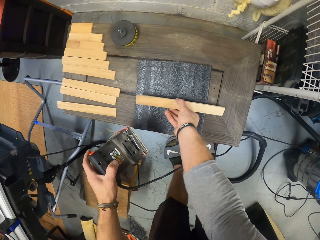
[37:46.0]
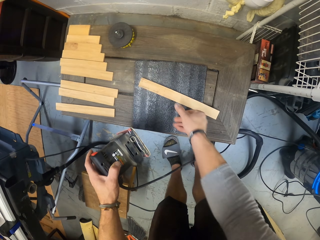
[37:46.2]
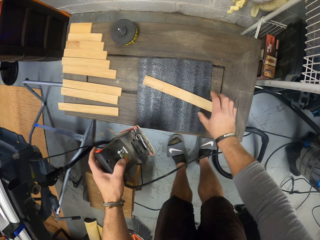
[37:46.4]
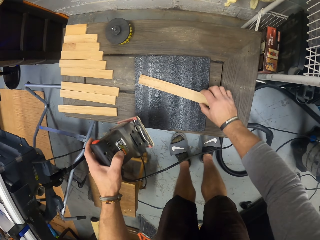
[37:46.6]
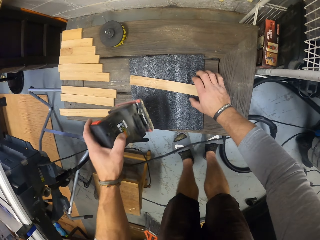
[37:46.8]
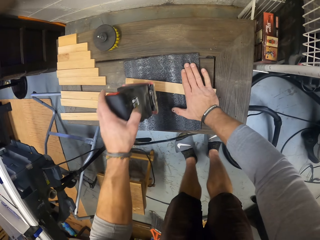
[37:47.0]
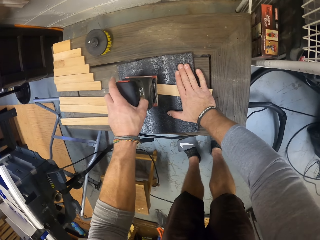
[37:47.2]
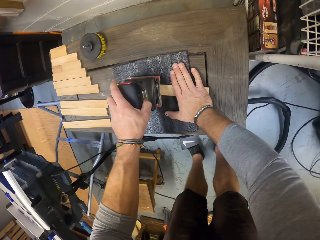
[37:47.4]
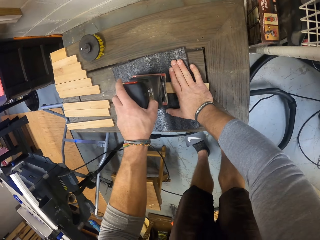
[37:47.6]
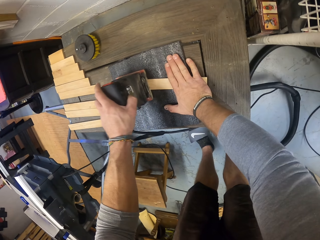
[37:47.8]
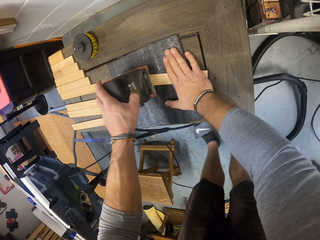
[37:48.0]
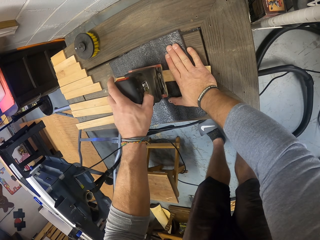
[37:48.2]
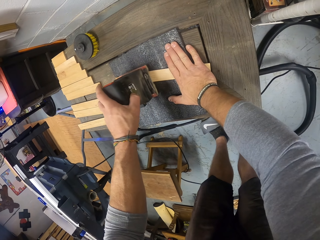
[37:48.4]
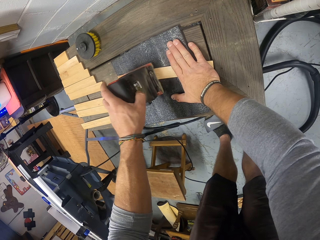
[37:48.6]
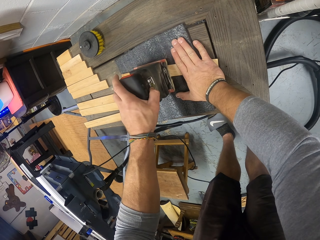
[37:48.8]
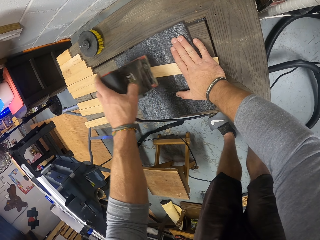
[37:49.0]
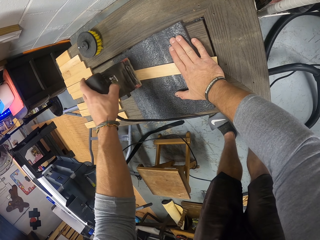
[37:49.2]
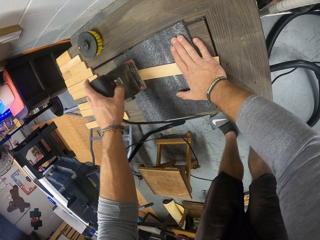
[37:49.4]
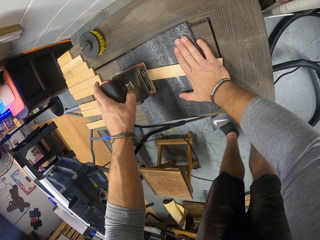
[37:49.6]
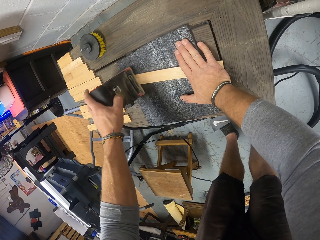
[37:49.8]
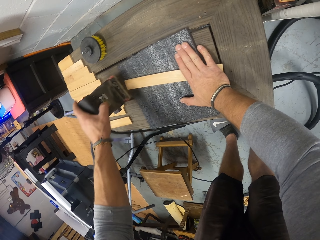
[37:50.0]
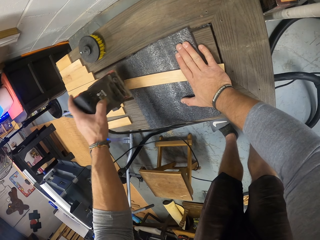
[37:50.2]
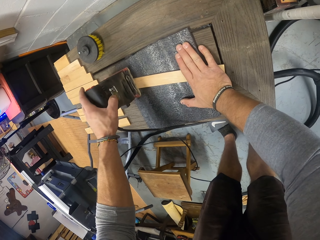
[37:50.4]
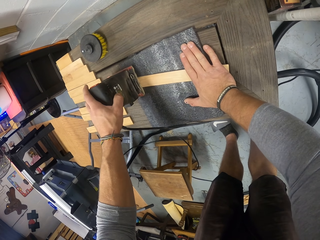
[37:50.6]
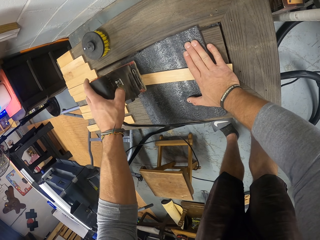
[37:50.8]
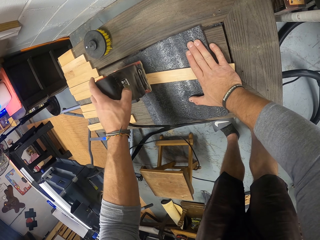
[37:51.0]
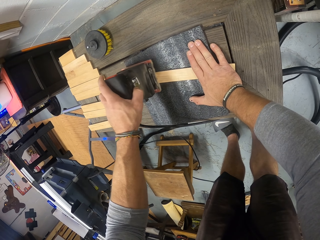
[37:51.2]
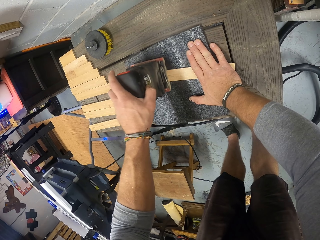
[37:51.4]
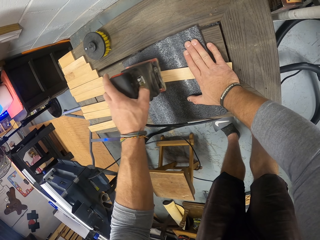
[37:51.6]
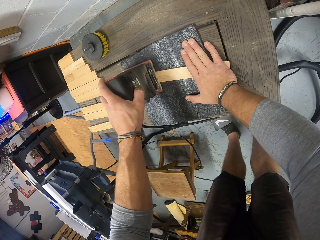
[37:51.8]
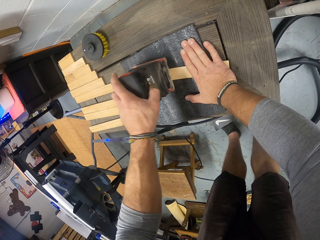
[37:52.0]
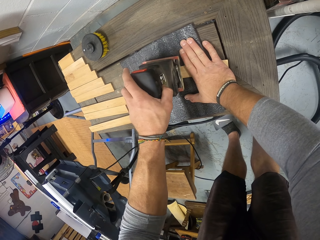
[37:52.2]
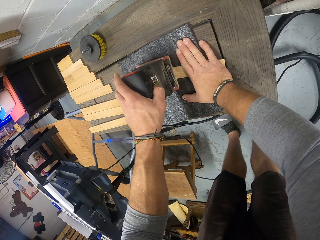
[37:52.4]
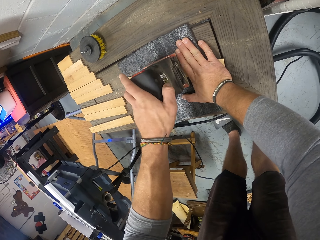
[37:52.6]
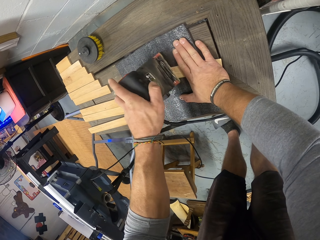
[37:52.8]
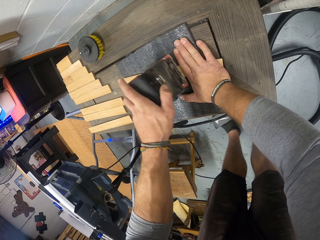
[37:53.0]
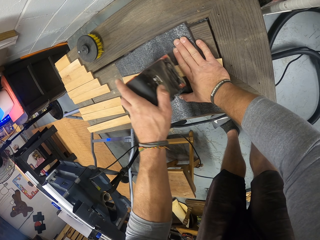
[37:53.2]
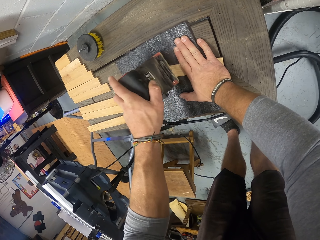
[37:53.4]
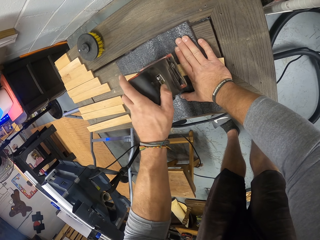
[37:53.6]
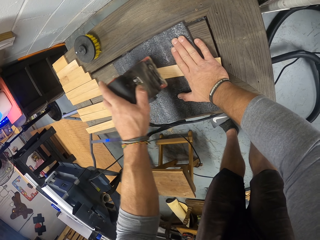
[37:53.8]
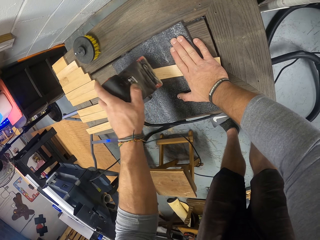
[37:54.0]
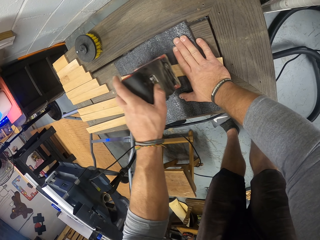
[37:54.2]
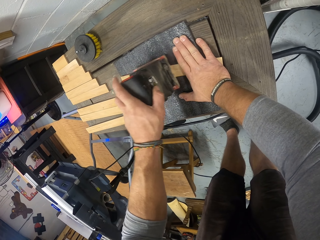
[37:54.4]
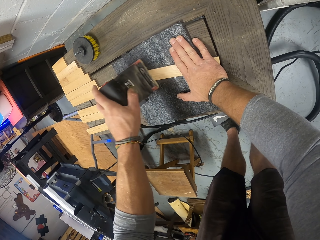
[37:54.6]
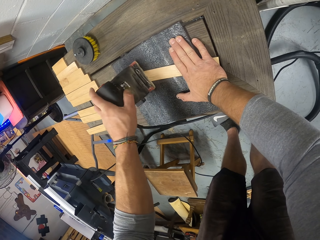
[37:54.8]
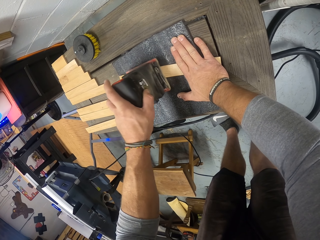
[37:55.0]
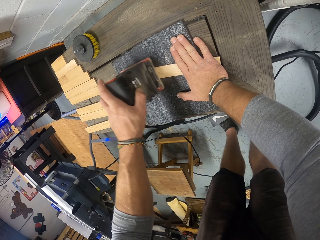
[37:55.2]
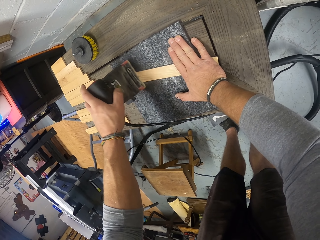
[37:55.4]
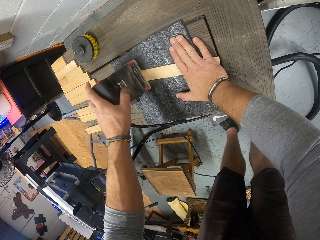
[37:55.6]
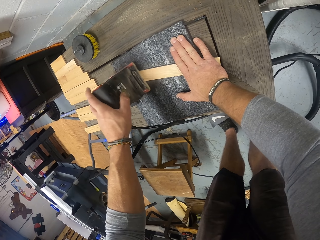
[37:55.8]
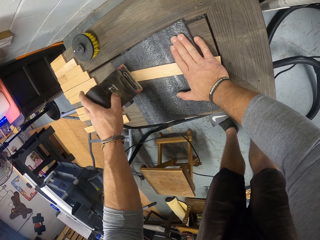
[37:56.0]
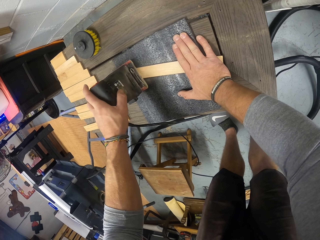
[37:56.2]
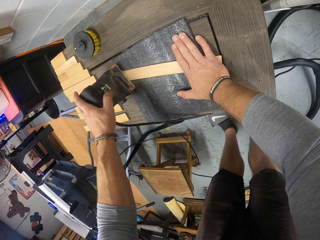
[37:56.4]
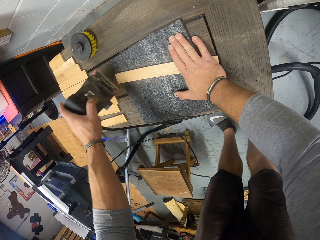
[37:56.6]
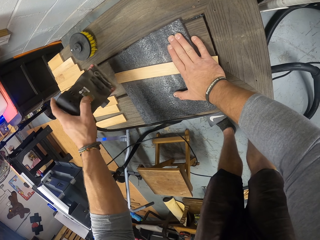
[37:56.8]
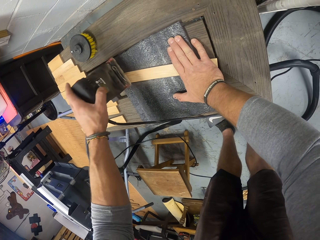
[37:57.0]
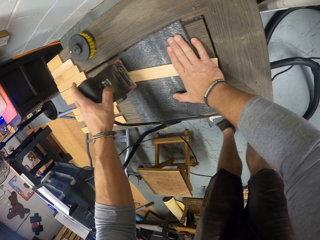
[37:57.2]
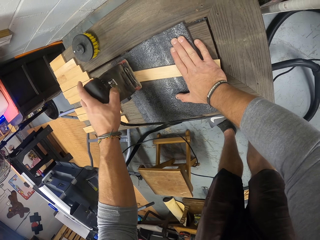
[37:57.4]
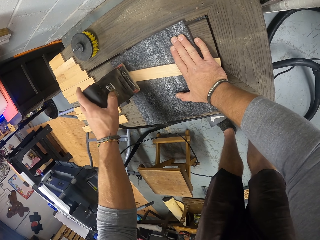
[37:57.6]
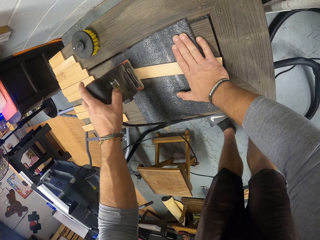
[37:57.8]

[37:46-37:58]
The camera wearer lifts the sander machine or electric sander. He drops the plank or piece of wood on the sand paper on the bench with his right hand. He shifts the plank on the sand paper on the bench with his right hand. He places his right hand on the plank on the sand paper on the bench. He files the plank with the electric sander in his left hand. He places the sander machine on the wood and holds the piece of wood.

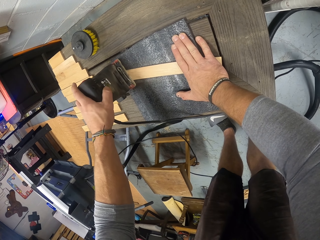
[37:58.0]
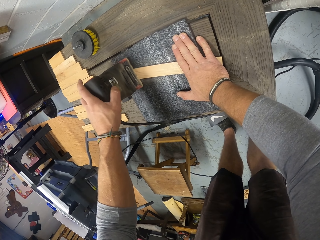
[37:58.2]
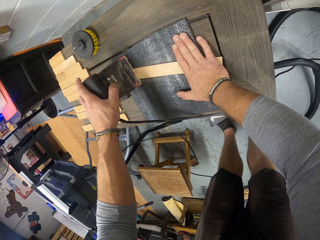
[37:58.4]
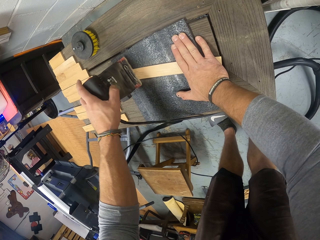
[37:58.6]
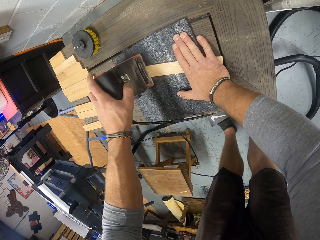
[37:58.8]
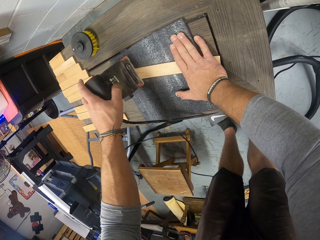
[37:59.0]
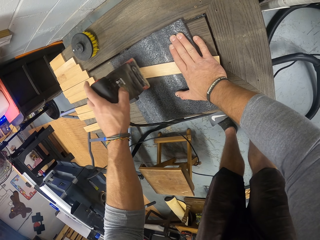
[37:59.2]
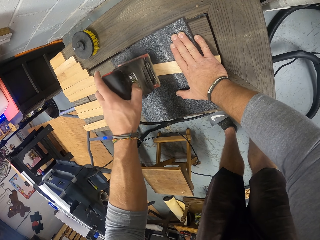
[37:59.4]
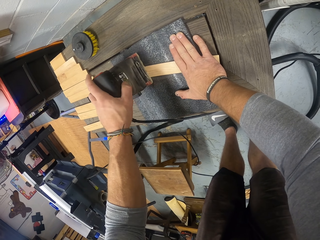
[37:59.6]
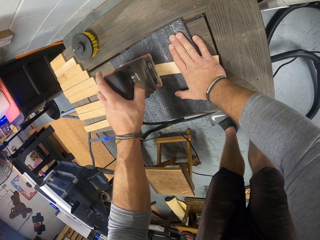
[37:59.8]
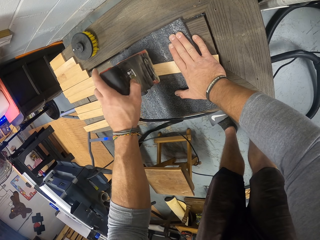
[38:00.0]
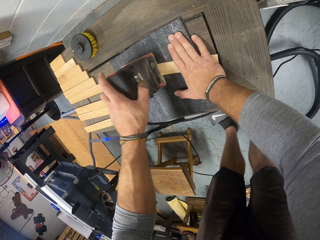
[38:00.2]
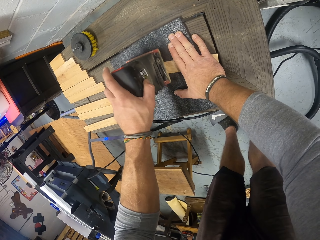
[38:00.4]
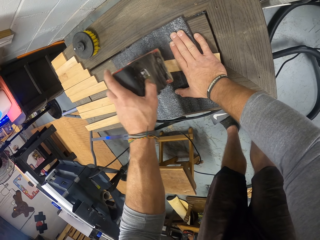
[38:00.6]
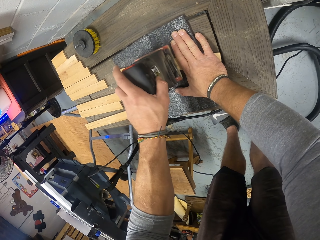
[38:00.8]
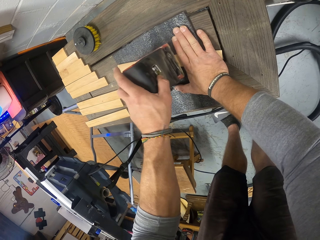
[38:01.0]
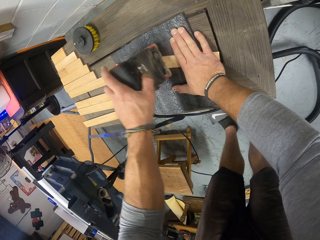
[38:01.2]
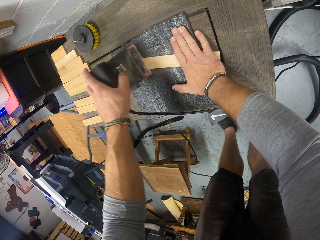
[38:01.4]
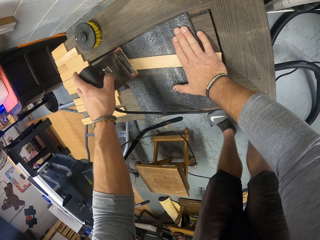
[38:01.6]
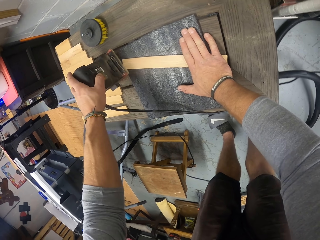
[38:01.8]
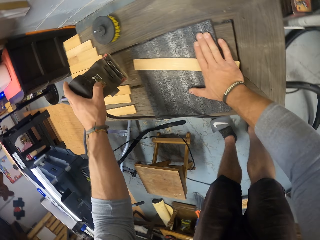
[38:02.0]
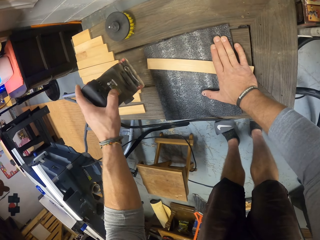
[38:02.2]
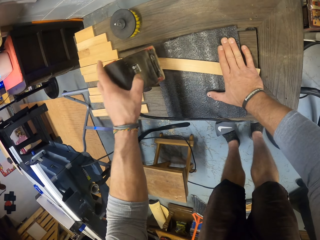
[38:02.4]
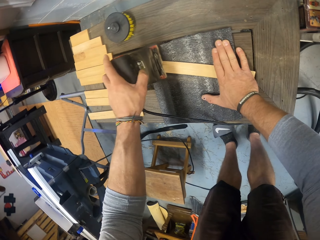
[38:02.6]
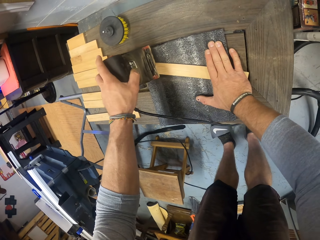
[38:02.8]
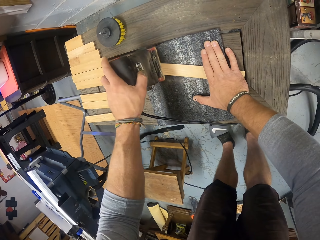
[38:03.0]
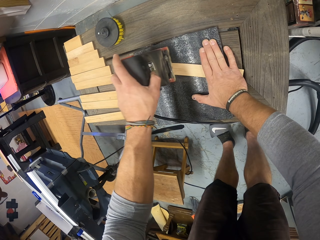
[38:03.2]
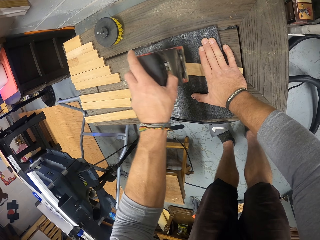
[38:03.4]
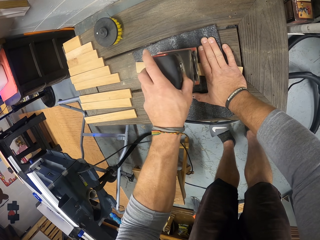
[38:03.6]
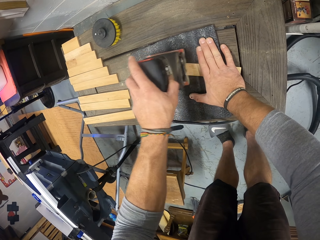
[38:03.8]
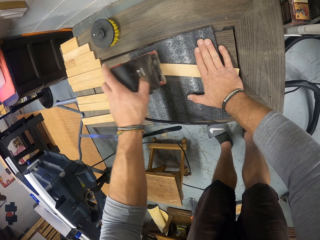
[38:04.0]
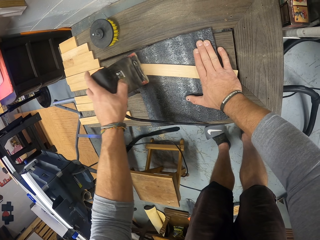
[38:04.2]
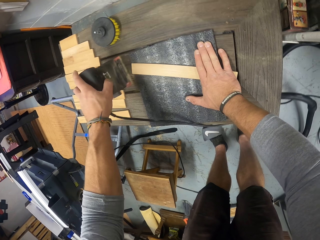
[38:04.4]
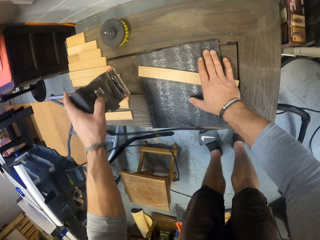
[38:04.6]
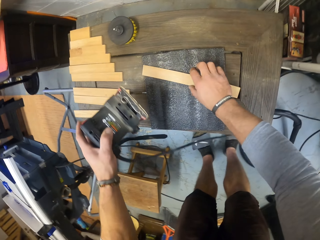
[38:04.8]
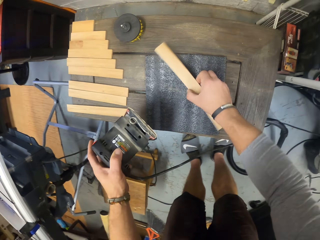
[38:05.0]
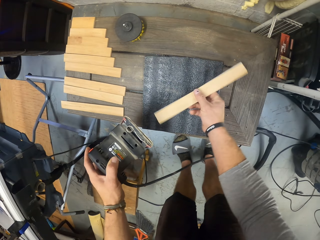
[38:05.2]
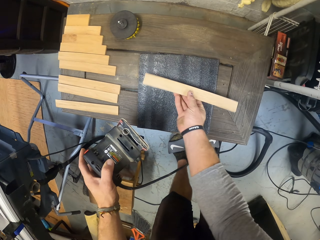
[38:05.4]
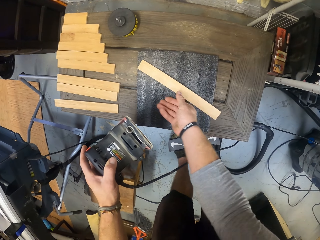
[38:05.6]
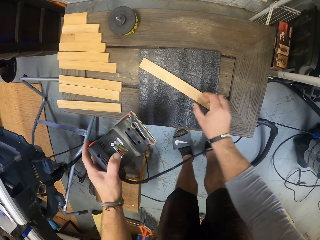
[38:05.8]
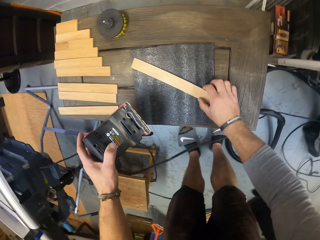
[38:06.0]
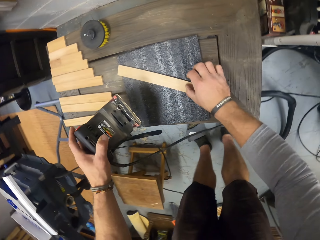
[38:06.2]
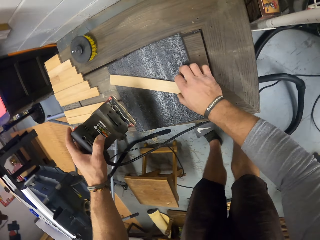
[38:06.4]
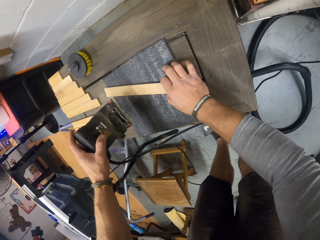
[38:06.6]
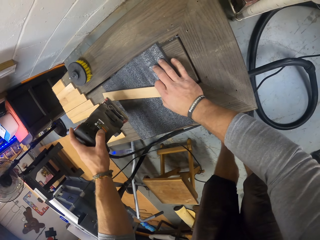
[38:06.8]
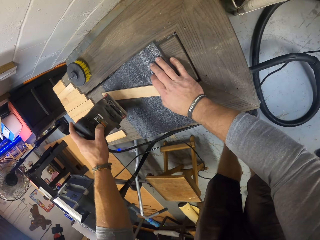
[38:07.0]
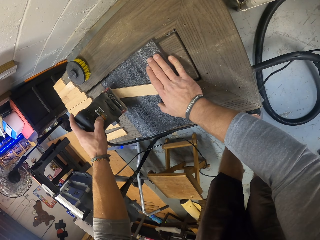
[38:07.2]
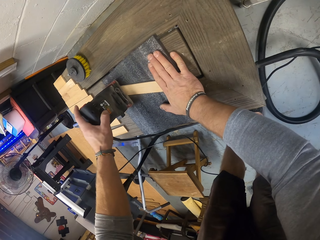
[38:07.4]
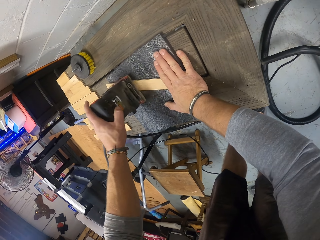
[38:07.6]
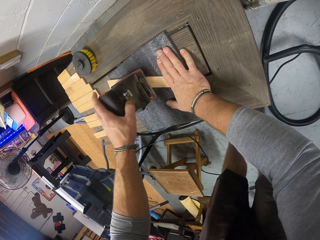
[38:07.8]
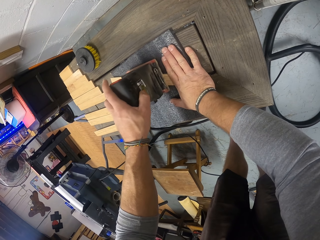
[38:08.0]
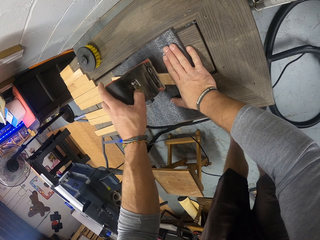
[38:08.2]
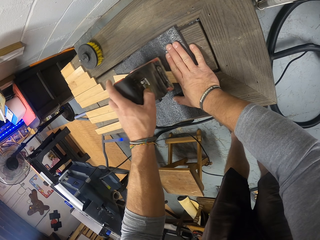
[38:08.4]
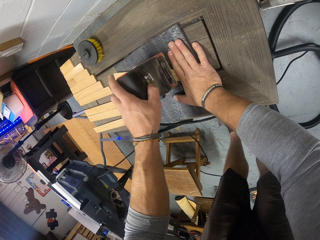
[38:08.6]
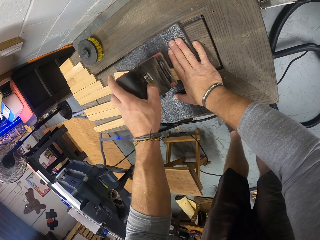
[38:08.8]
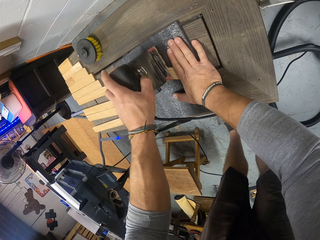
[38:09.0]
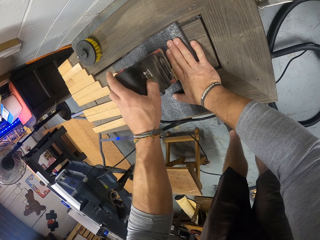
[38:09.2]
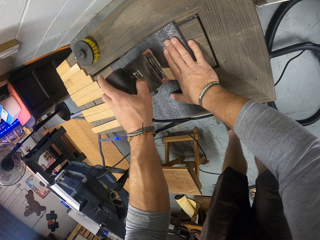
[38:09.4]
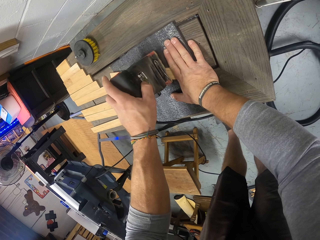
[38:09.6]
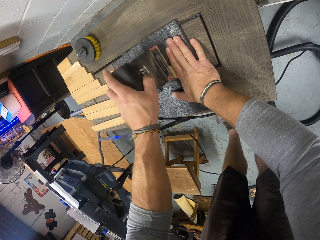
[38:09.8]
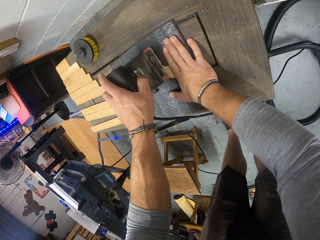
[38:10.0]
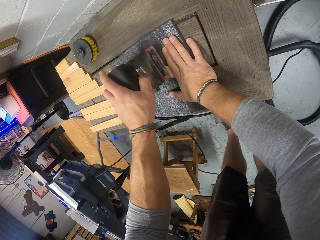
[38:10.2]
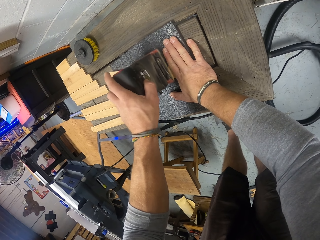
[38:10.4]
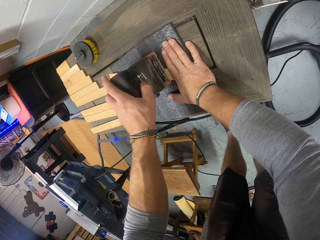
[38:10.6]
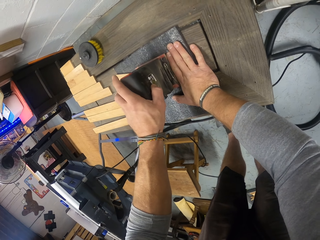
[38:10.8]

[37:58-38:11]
The camera wearer picks up the plank from the sand paper on the bench with his right hand. He turns the plank with his right hand. He lifts the sander machine or electric sander. He drops the plank on the sand paper on the bench with his right hand. He shifts the plank on the sand paper on the bench with his right hand. He places his right hand on the plank on the sand paper on the bench. He files the plank with the electric sander in his left hand. He places the sander machine on the wood.
